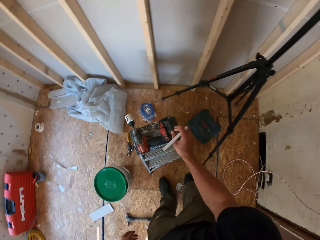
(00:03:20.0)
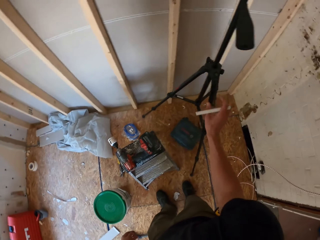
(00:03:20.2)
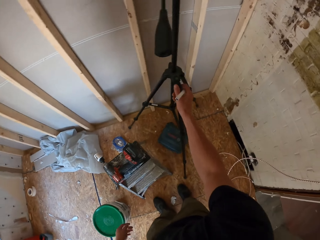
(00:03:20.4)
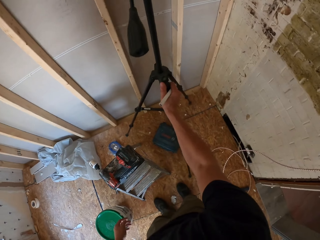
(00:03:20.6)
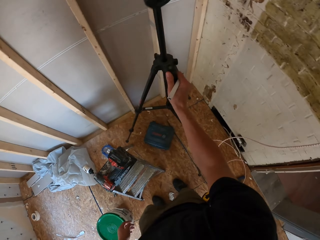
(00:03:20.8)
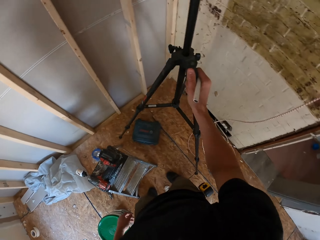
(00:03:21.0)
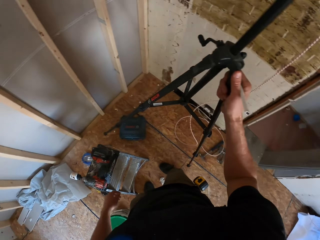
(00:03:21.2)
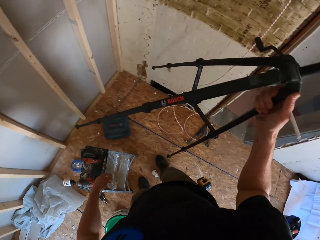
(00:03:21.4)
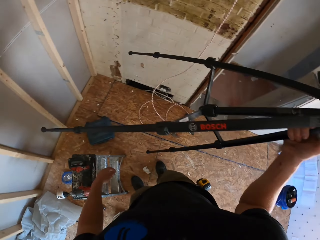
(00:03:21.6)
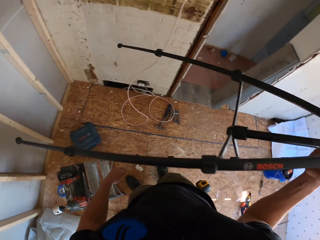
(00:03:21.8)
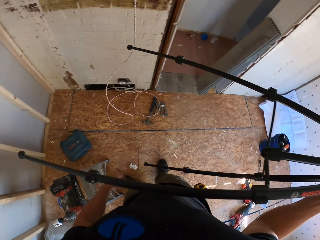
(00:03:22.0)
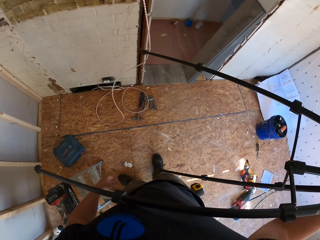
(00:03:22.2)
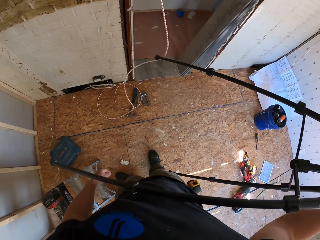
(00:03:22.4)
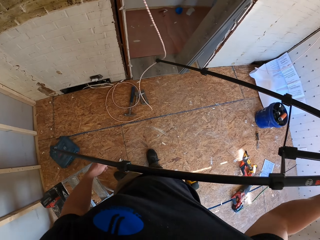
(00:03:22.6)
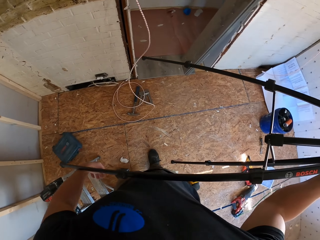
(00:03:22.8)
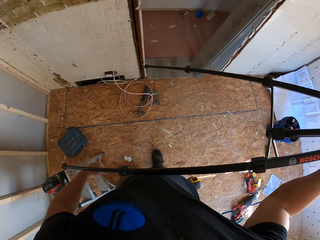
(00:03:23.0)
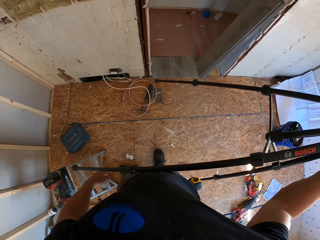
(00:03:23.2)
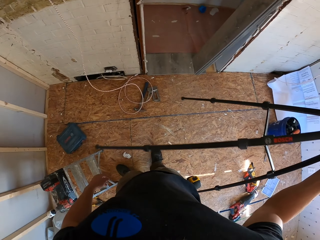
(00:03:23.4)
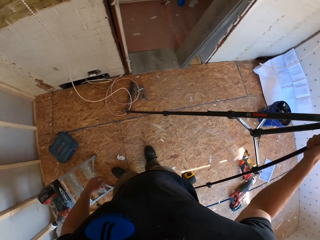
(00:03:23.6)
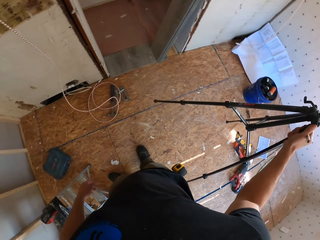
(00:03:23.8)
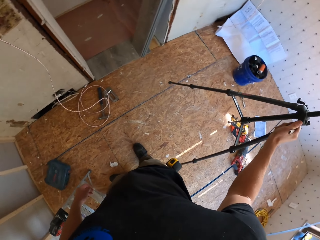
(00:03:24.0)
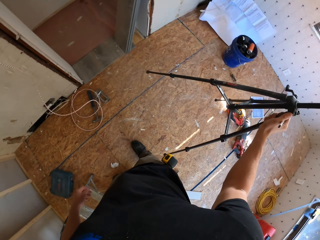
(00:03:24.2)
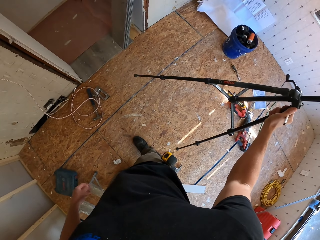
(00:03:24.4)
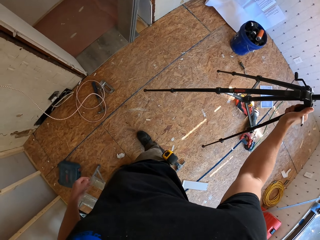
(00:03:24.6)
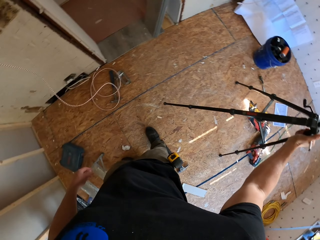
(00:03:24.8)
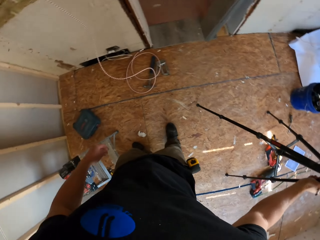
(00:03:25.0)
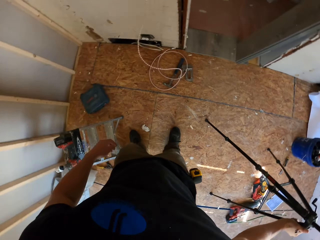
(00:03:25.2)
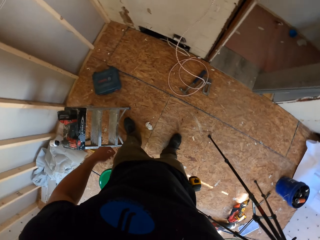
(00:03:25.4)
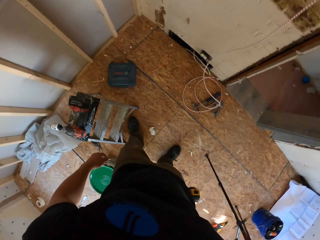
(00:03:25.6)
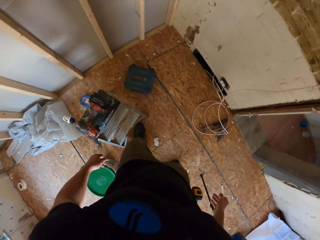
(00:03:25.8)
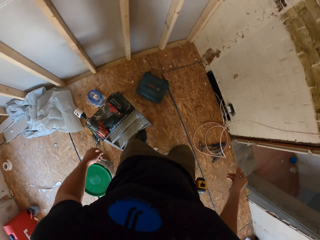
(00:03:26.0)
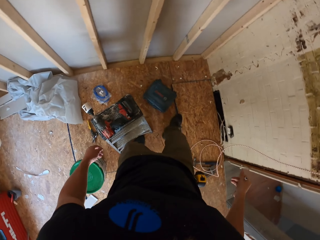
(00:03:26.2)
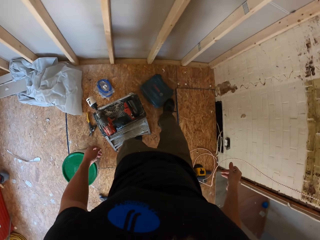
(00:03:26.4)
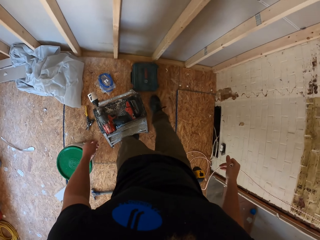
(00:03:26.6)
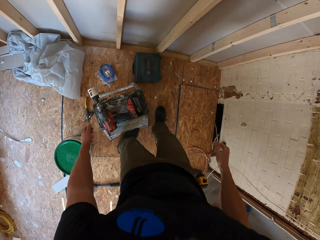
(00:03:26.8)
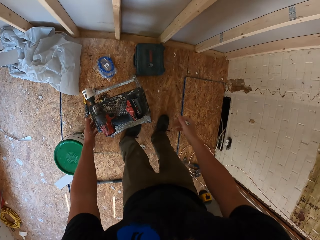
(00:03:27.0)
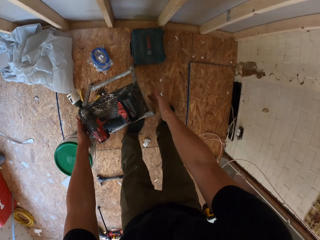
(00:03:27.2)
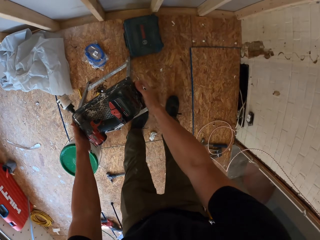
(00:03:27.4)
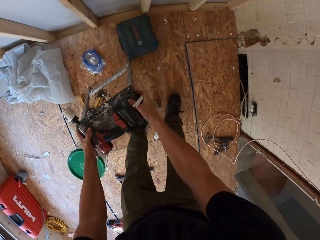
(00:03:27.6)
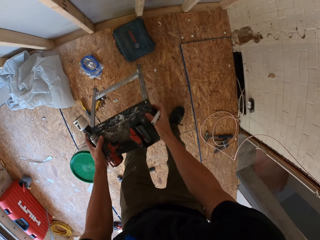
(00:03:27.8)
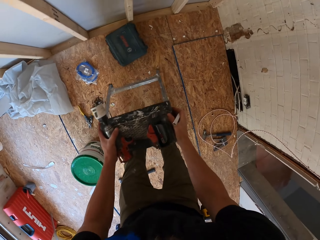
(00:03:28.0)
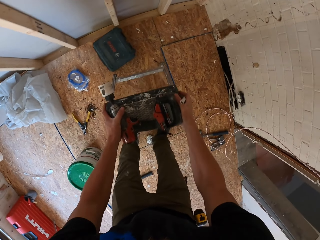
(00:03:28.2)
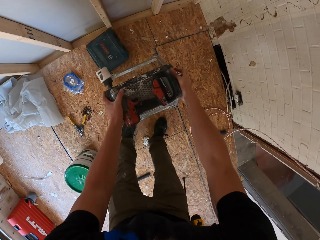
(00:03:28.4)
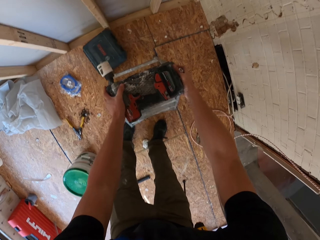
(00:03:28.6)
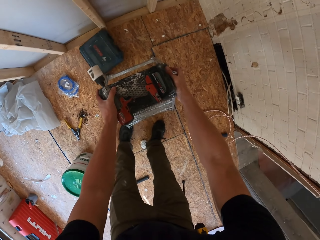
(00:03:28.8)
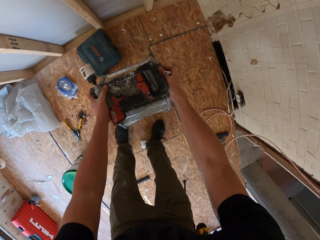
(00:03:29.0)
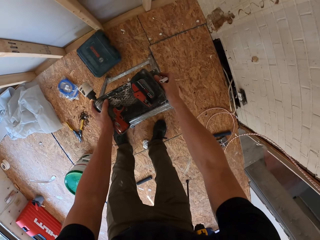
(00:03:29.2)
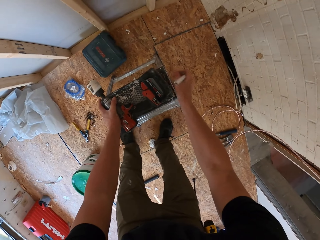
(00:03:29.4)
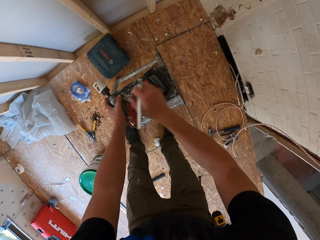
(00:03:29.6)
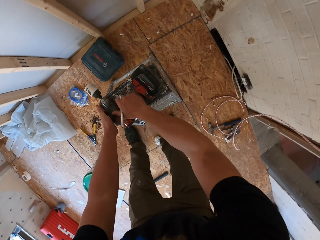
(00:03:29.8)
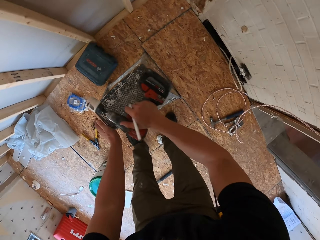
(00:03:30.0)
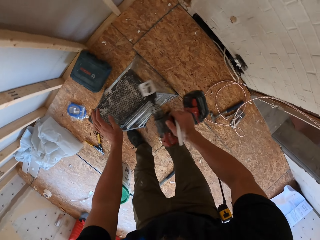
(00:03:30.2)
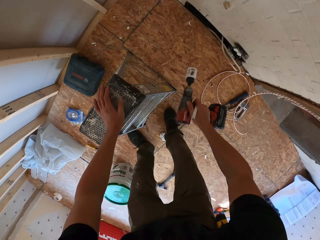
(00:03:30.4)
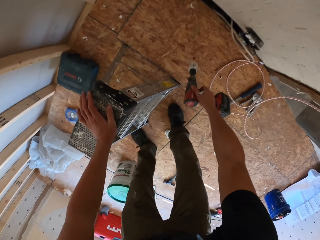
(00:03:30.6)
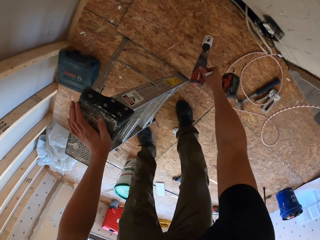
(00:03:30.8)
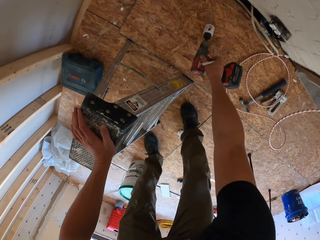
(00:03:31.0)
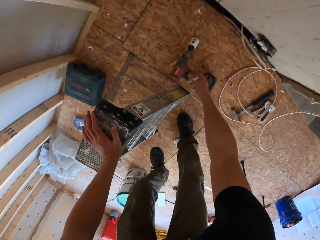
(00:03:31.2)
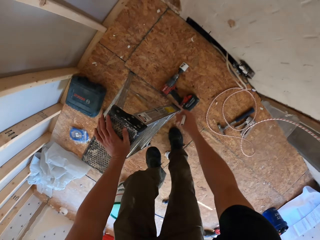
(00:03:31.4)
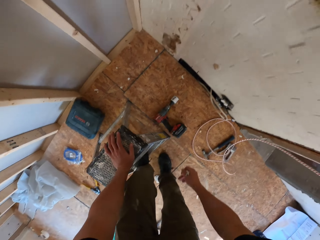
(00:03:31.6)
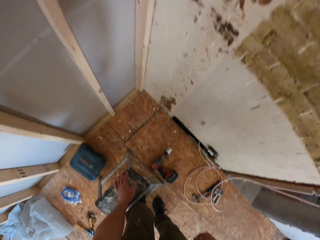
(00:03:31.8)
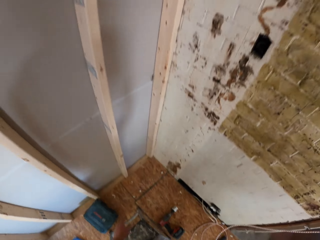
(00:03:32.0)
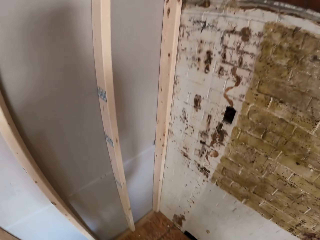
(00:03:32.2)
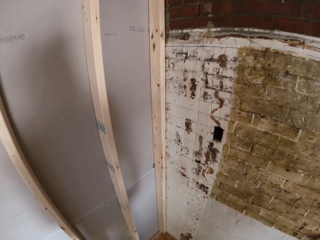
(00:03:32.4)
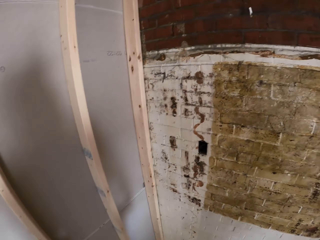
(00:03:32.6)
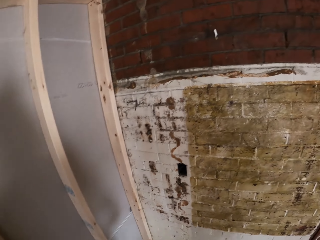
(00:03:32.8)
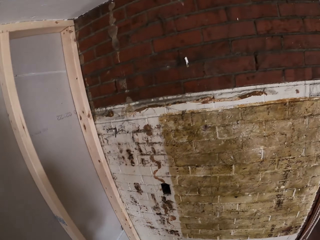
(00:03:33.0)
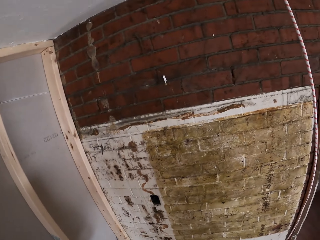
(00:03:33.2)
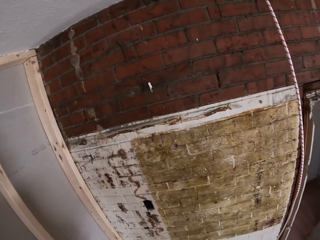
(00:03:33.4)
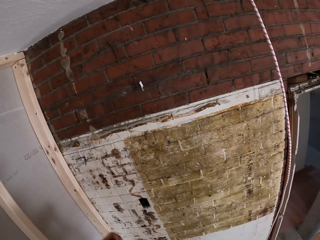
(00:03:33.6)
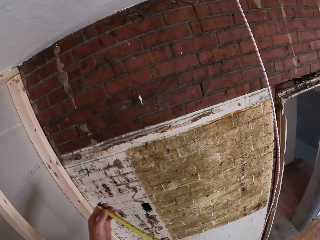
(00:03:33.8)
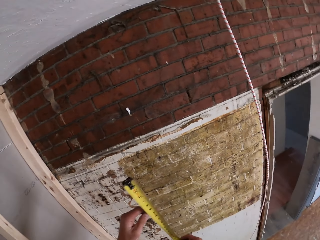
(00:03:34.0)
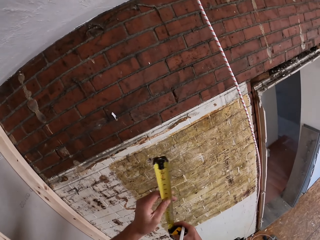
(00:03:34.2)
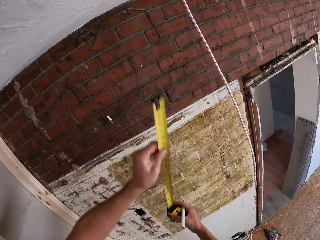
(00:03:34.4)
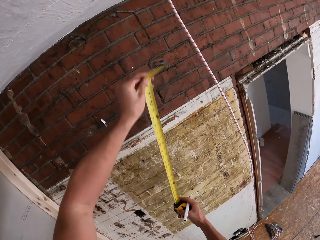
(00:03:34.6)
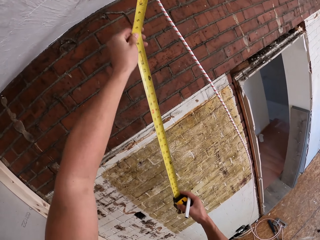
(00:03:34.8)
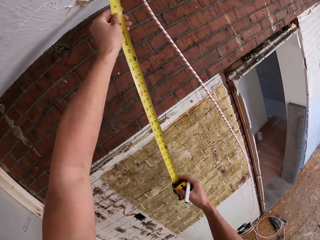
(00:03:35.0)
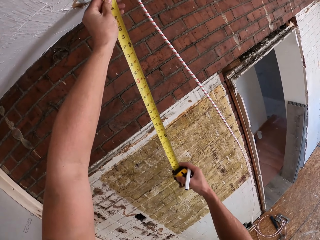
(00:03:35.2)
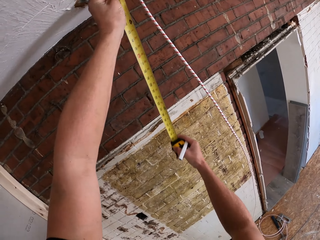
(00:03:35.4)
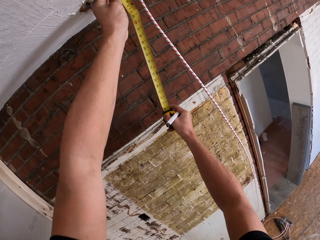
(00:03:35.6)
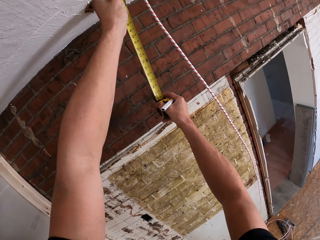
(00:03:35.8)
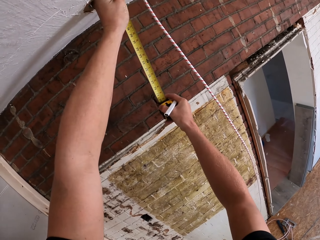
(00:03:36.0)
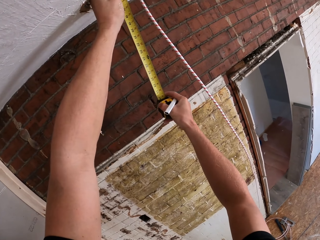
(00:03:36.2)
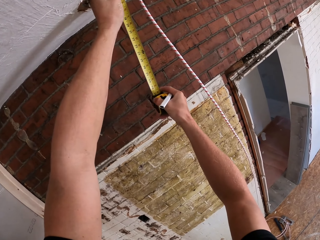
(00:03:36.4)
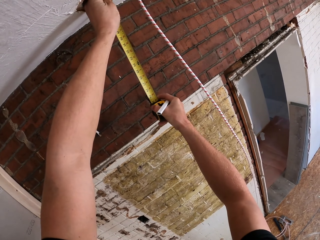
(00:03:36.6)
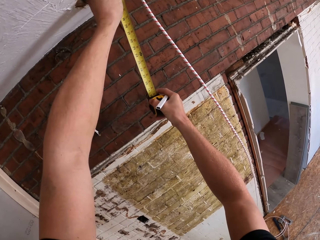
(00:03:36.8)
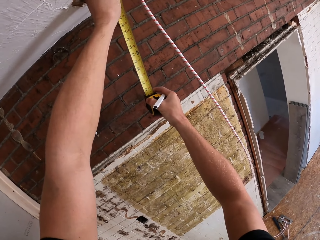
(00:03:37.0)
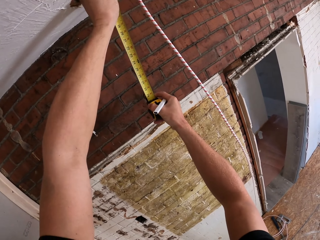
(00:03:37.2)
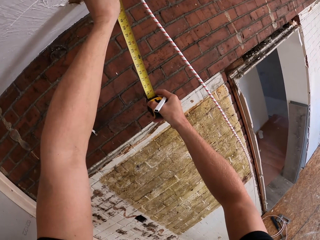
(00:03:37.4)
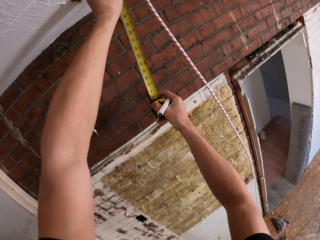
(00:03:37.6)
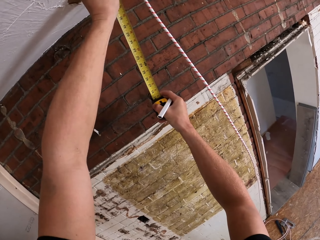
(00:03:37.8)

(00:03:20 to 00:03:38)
The camera wearer puts the drill machine on the stool. They move the camera stand. They pick a surveying measuring equipment. They put the surveying measuring equipment aside. They push the tool box with the leg. They move the stool. They pick the drilling machine from the ladder. They put the drilling machine on the floor. They look around. They pull out the measuring tape. They measure the roof with the tape measure. They put the tape measure in the hole on the ceiling.

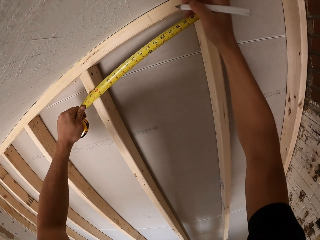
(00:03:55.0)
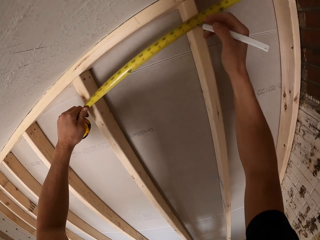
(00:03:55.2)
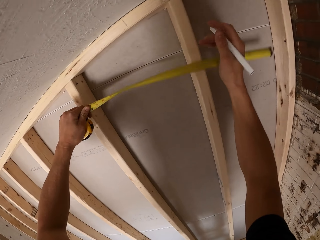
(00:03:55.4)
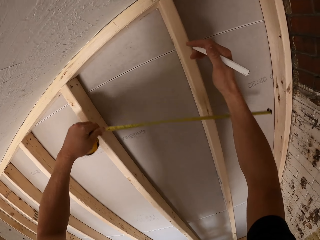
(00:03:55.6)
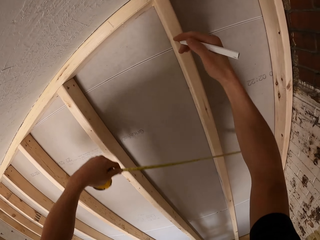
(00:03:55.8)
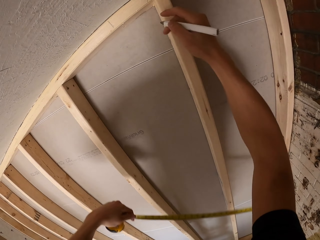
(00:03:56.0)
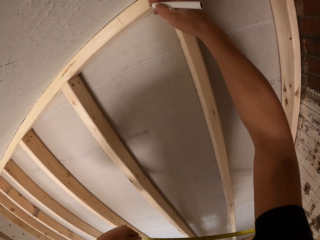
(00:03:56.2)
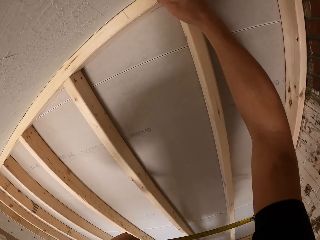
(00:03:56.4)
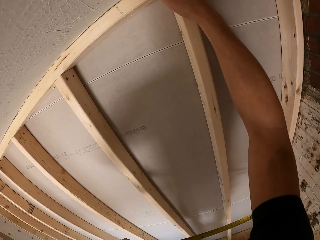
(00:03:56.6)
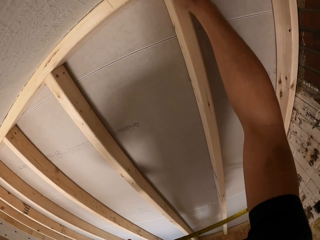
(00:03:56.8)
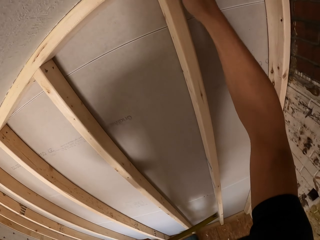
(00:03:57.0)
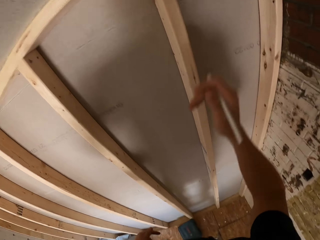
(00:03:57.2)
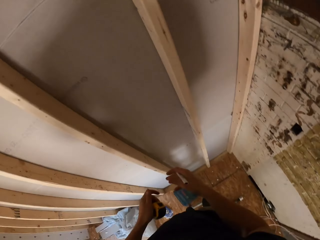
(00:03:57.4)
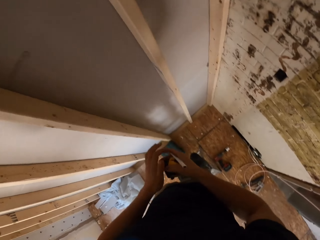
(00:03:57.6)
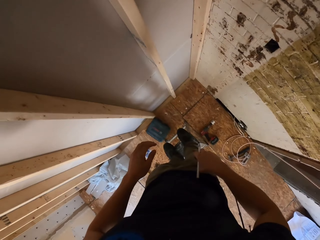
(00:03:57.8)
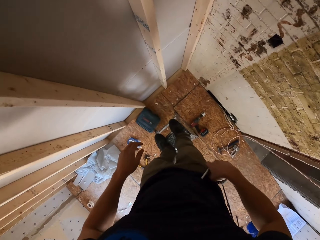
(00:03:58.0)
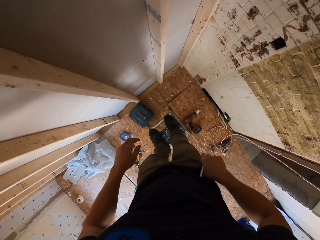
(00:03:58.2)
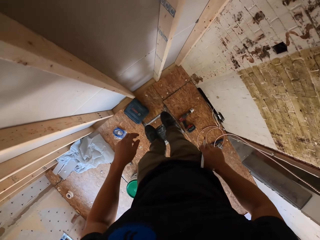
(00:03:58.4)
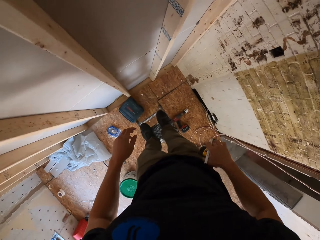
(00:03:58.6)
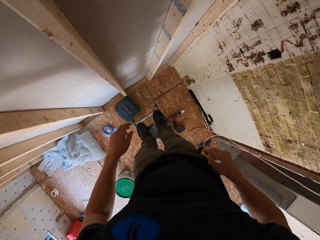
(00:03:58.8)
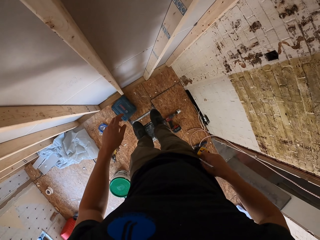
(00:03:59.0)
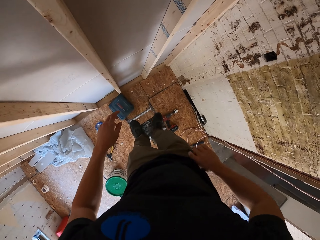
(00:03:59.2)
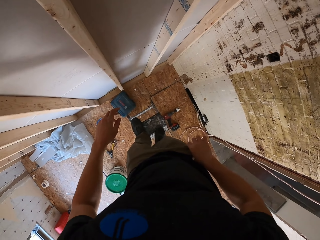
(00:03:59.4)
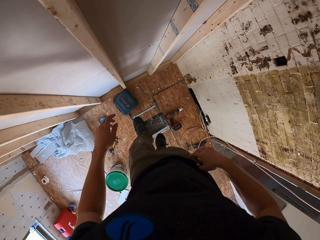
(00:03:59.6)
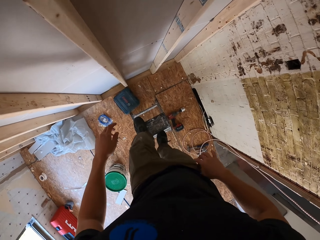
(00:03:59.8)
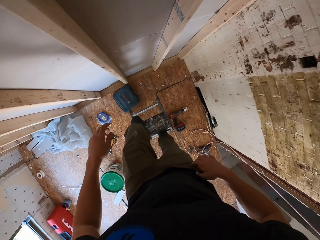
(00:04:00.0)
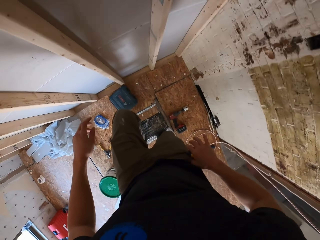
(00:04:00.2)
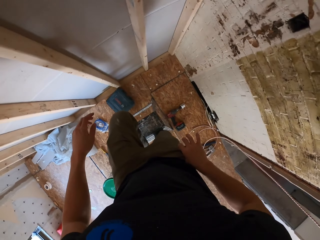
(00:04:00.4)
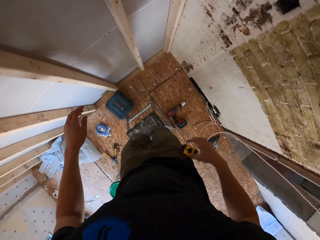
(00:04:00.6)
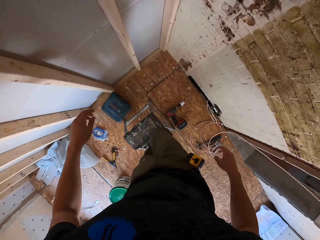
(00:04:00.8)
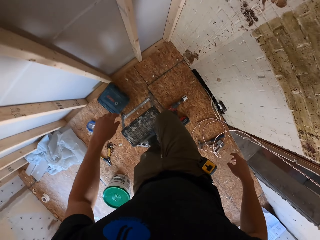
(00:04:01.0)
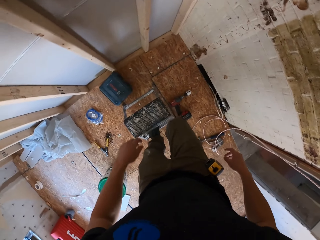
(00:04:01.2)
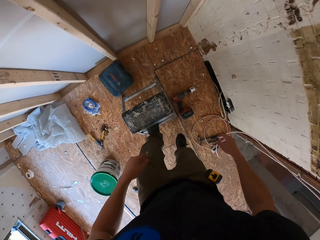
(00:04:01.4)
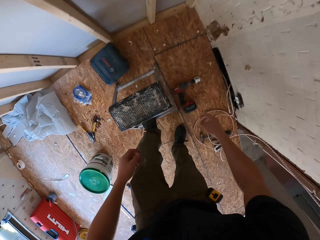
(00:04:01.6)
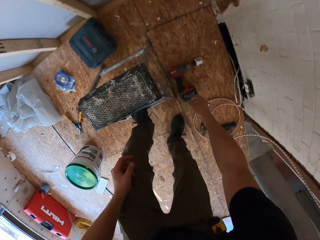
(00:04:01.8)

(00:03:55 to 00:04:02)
The camera wearer marks timber with a pen. They put the tape measure in the pocket. They climb down the stool.
